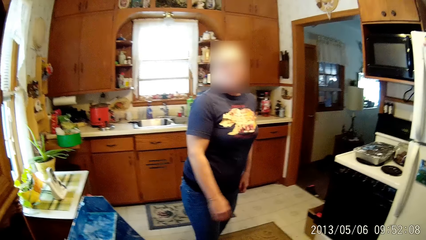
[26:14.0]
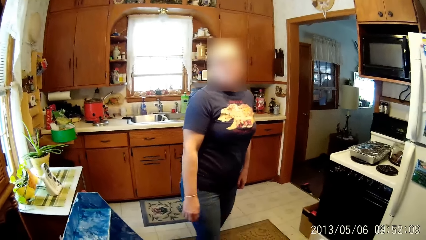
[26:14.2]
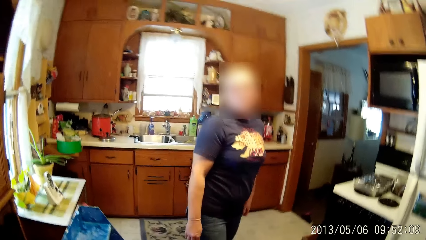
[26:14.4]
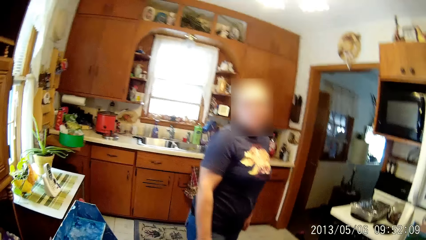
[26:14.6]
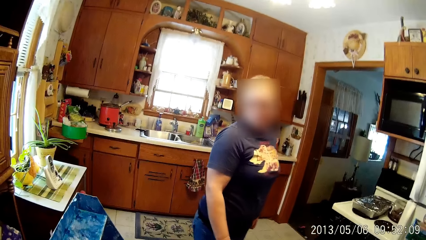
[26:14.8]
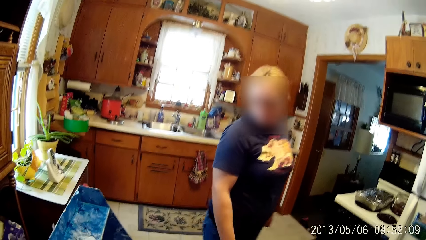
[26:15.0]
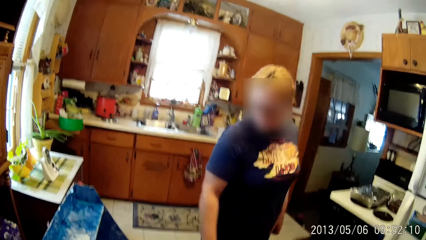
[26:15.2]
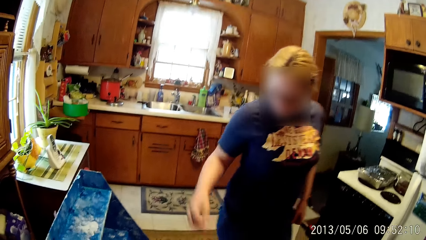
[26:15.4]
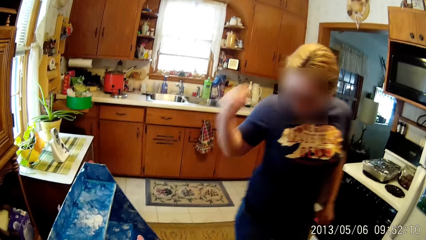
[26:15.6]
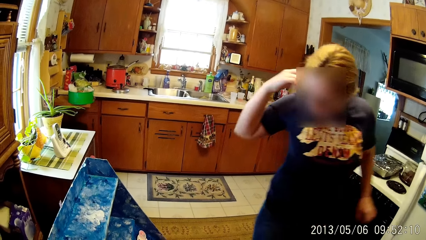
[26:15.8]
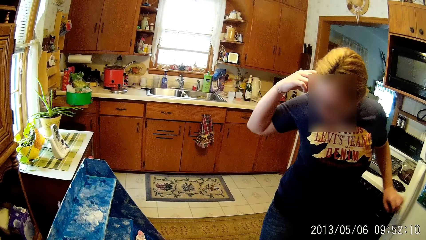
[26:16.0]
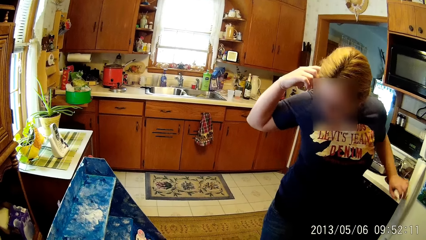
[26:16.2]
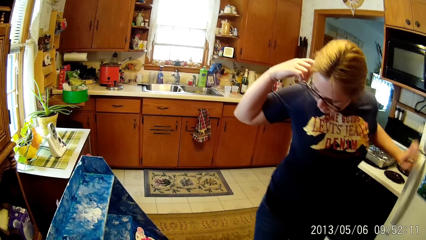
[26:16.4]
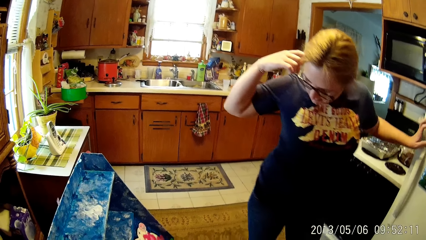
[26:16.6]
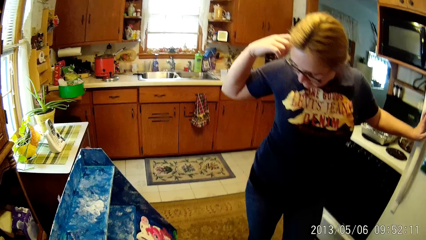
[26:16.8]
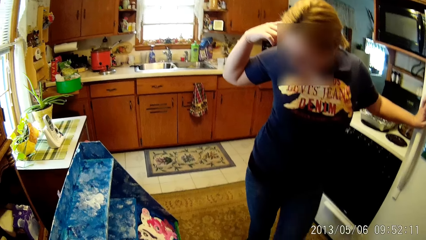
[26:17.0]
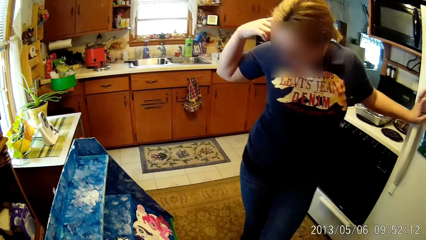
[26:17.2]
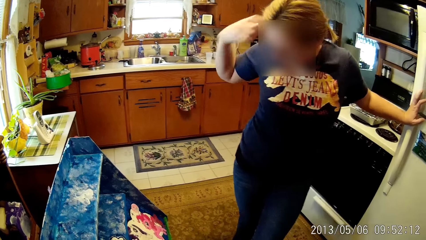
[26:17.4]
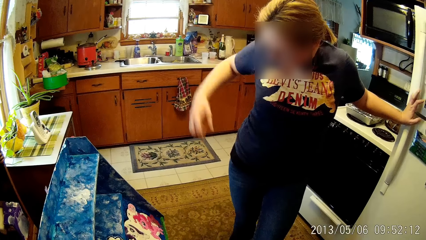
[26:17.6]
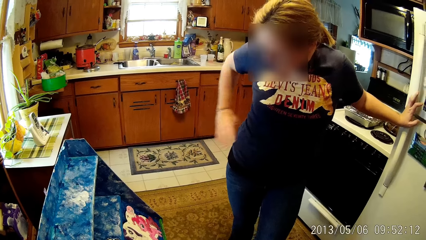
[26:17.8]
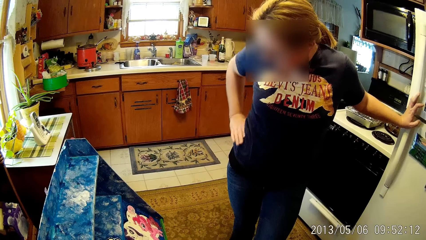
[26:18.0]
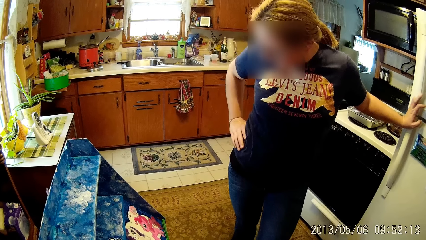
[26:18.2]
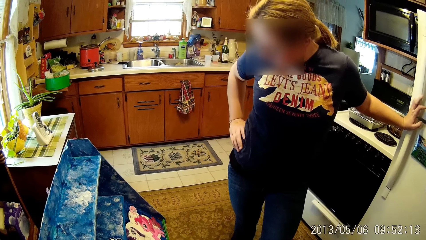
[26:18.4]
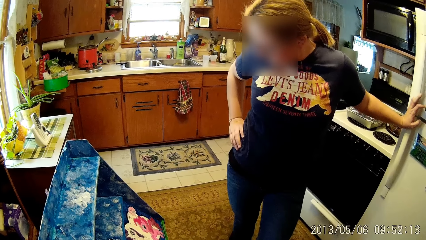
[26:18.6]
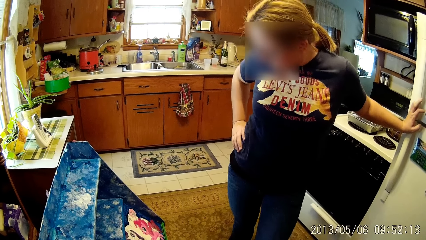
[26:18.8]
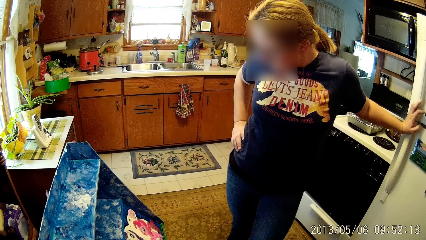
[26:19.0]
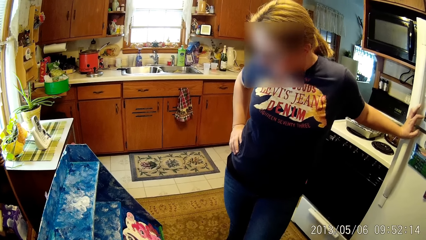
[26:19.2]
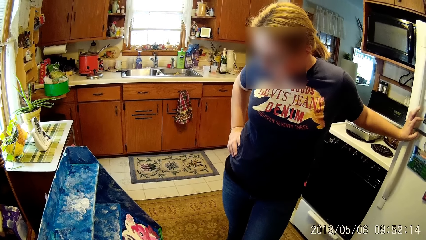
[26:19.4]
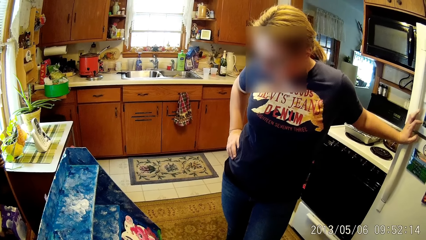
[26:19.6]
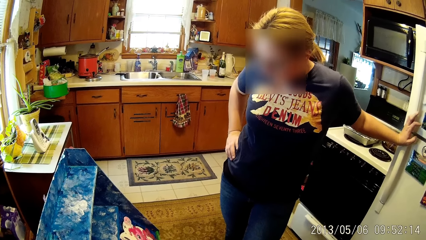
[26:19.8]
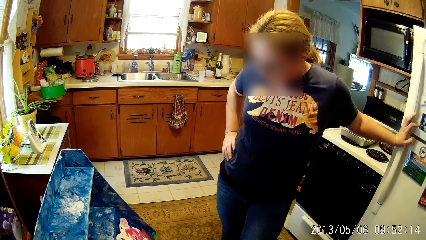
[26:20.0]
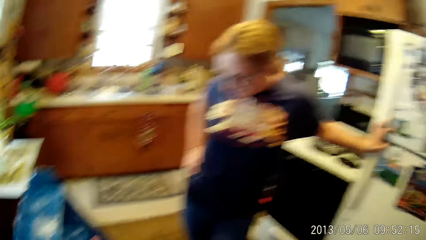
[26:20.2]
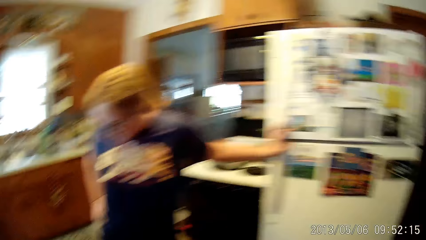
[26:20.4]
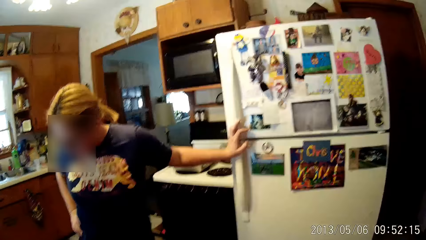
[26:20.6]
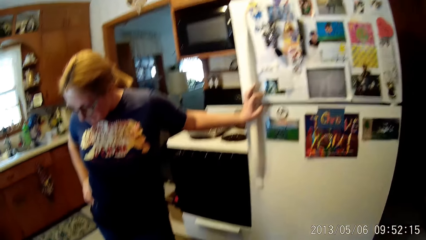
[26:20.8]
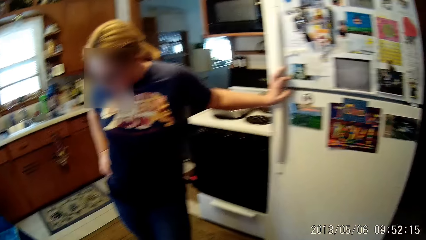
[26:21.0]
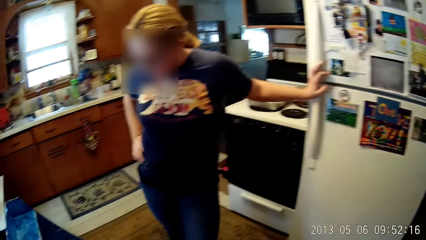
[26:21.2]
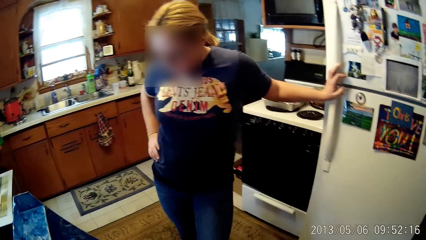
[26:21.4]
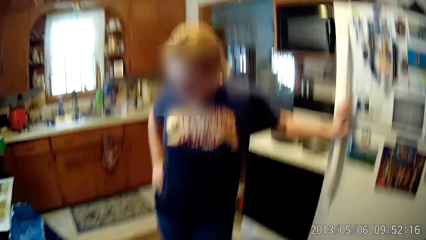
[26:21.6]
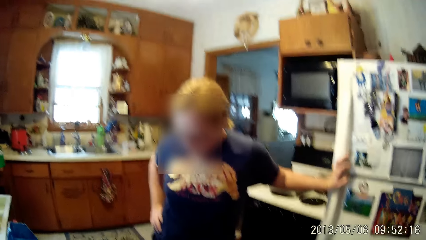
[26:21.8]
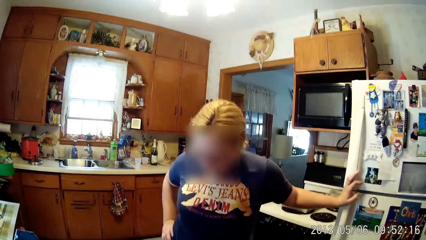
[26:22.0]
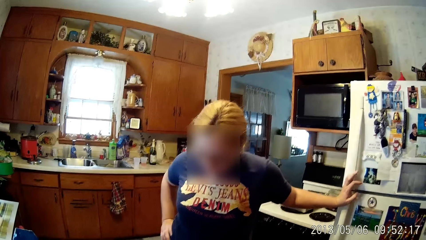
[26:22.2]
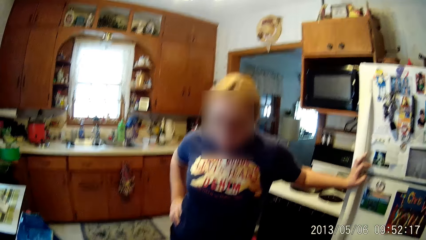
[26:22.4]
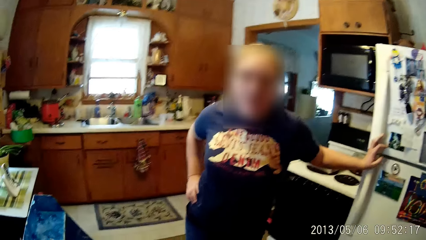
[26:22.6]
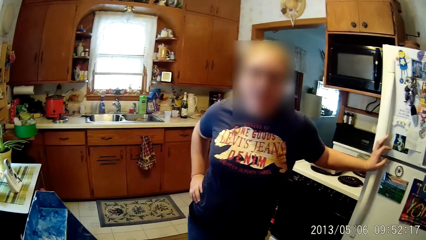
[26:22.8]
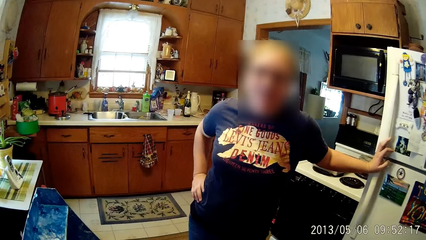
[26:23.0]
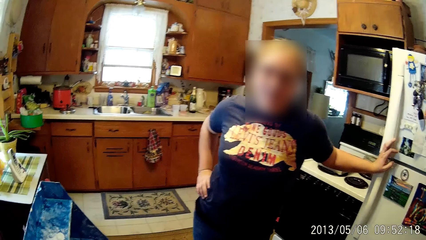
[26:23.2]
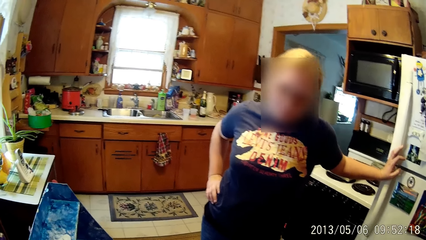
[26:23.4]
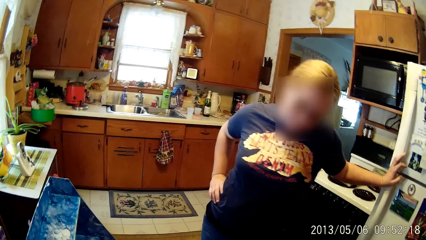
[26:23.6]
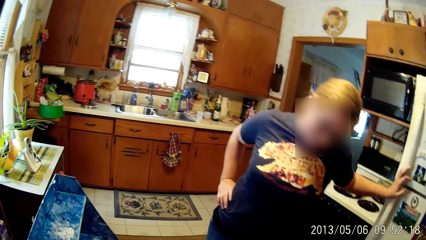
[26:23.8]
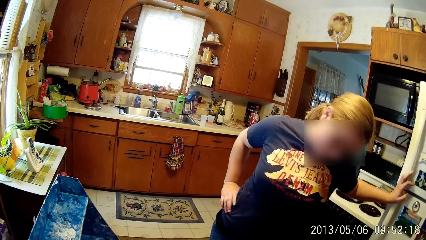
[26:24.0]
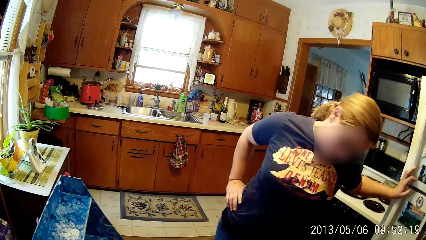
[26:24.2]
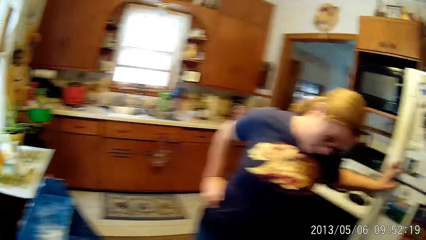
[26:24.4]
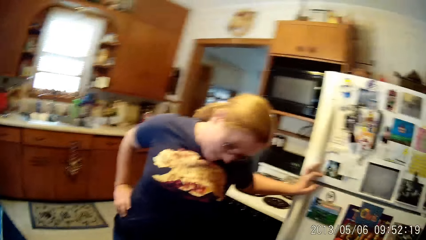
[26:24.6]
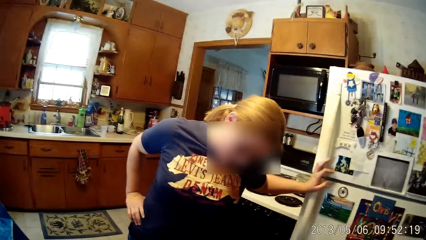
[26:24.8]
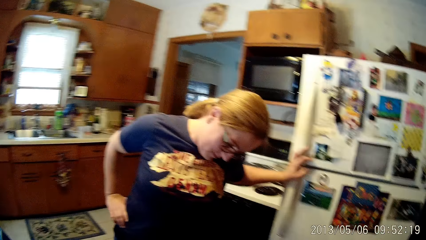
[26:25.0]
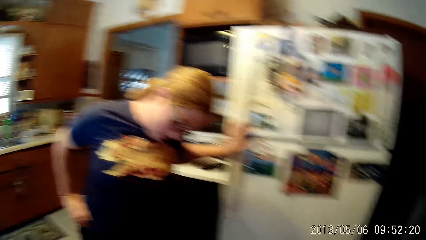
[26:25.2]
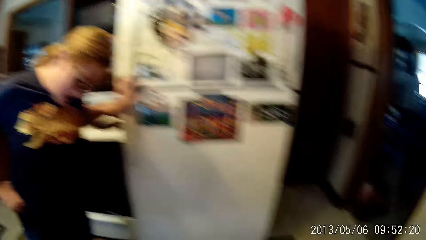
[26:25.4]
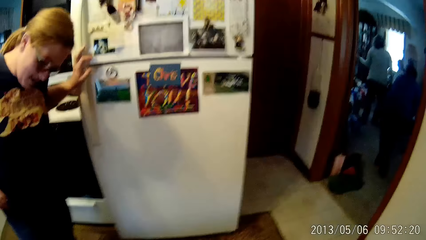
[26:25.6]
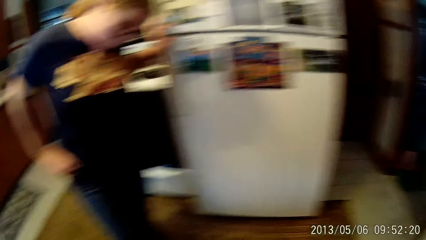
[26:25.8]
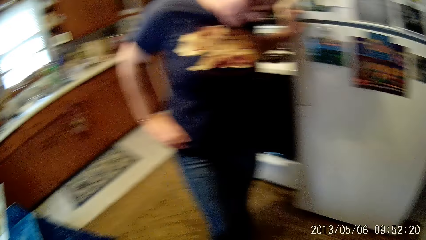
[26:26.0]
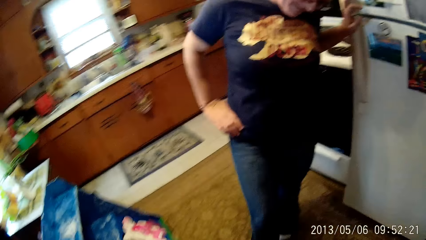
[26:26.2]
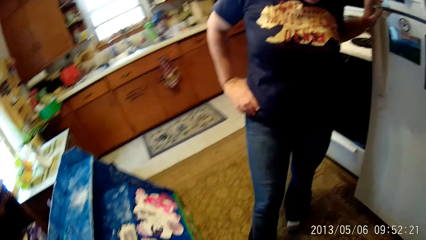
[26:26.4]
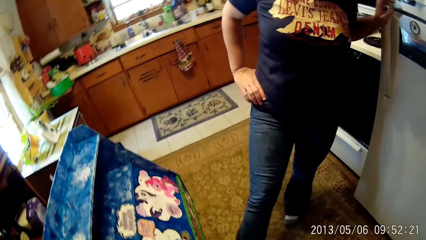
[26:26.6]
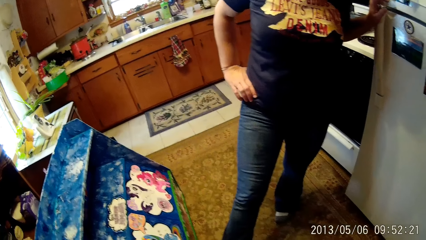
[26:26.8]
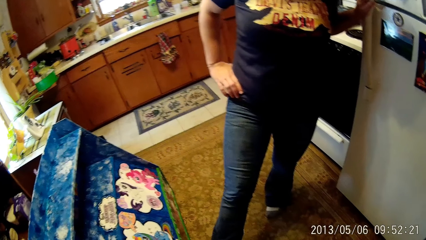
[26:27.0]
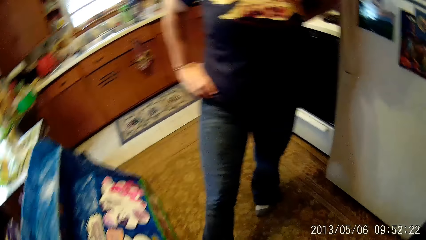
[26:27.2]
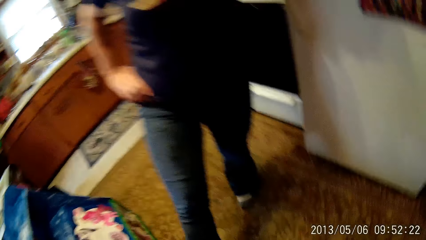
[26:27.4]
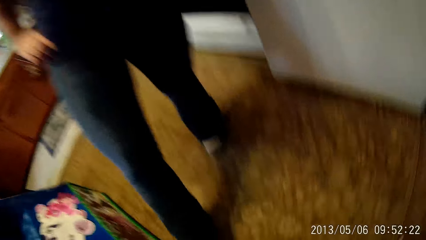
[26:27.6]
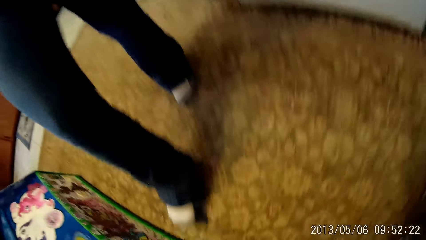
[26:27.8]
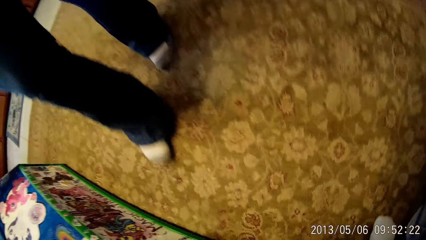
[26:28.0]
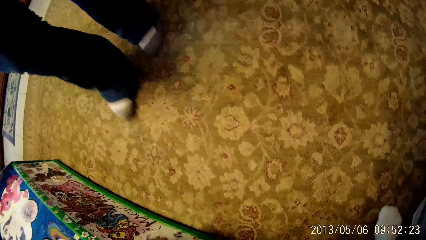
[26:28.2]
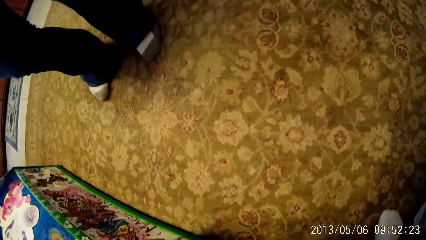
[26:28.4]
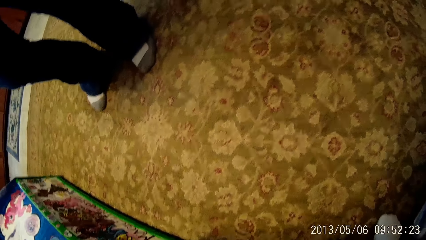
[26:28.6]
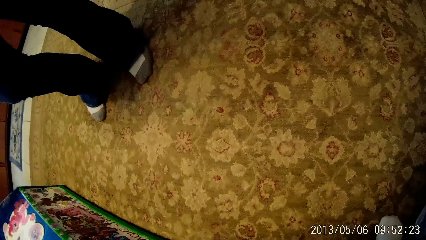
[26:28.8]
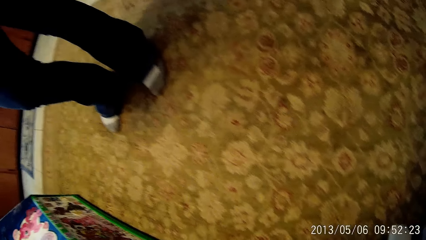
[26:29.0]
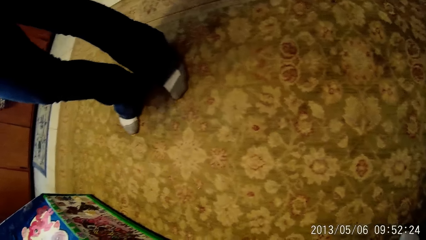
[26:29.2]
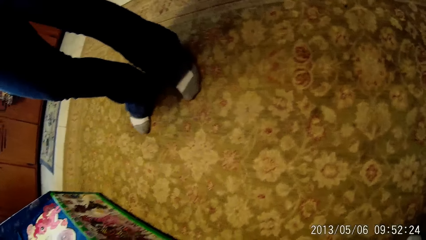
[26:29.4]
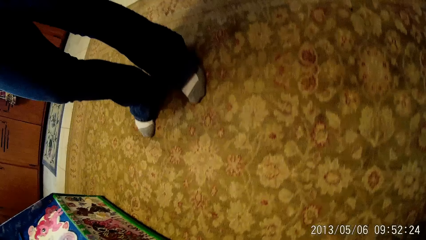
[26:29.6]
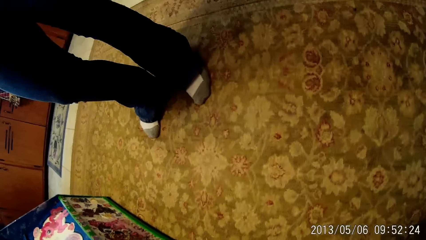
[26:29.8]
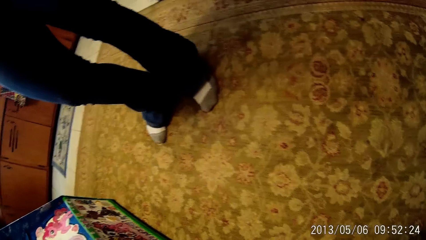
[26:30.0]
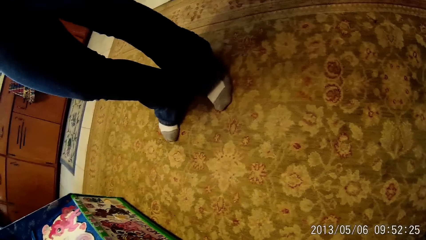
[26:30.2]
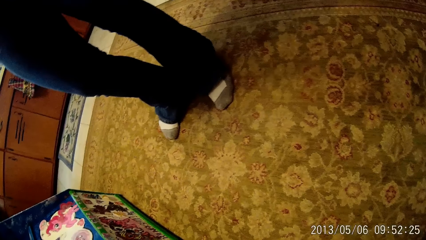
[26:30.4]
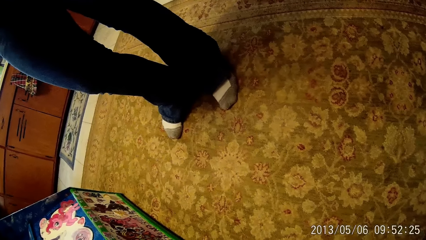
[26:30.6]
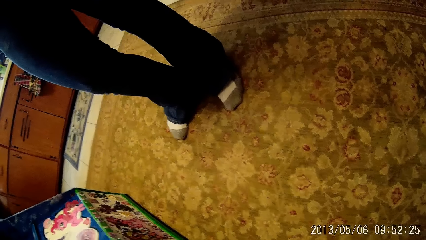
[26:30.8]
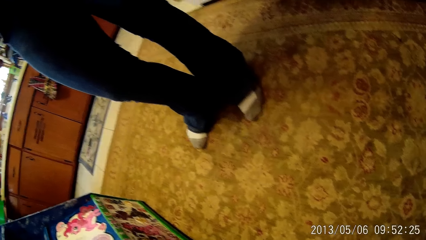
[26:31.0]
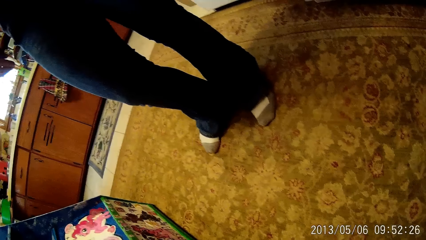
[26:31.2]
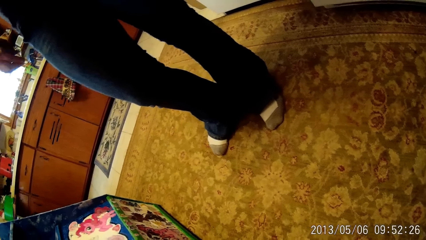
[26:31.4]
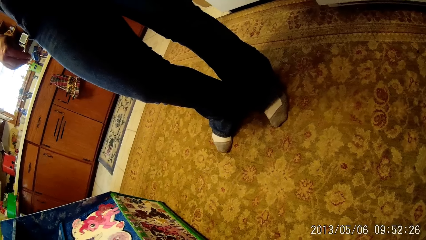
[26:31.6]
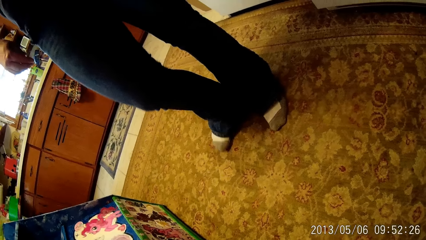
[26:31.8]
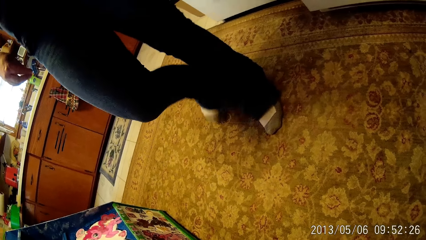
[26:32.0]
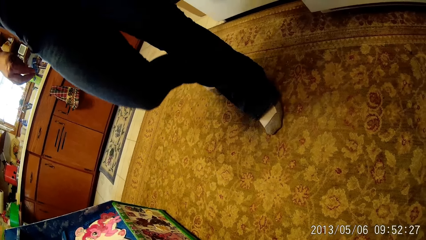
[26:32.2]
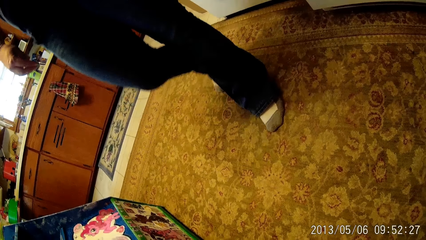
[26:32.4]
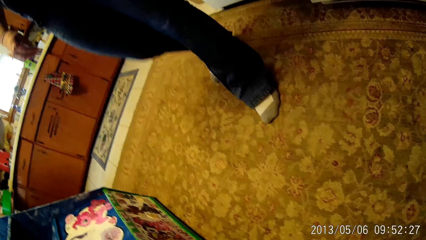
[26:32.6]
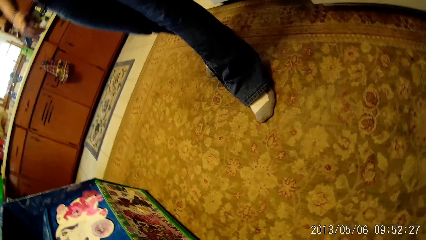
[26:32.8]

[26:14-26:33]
The woman touches her head with her right hand, places her left hand on a refrigerator, and places her right hand on her waist.
